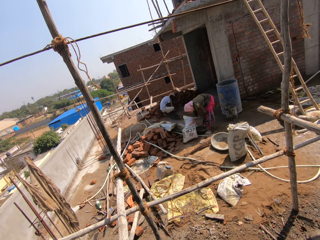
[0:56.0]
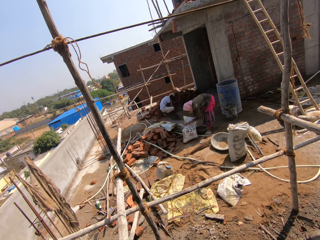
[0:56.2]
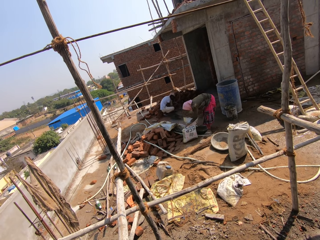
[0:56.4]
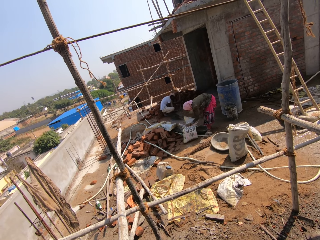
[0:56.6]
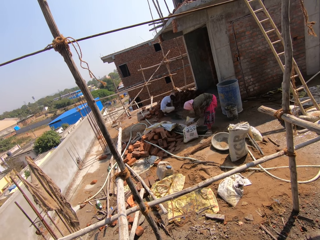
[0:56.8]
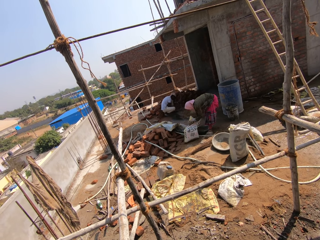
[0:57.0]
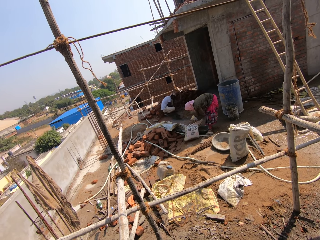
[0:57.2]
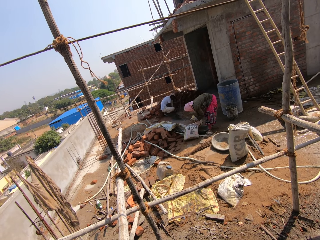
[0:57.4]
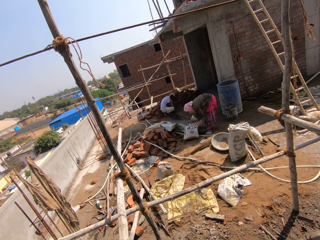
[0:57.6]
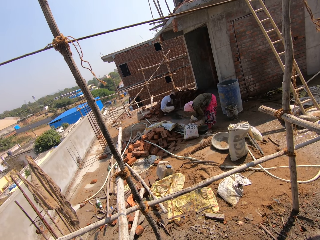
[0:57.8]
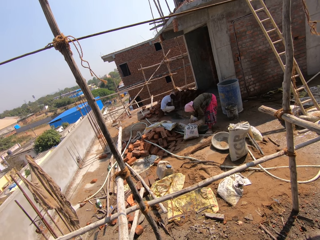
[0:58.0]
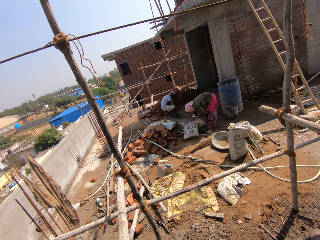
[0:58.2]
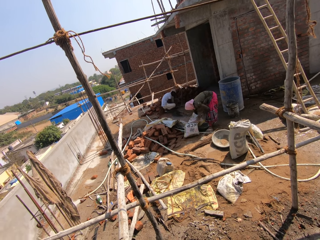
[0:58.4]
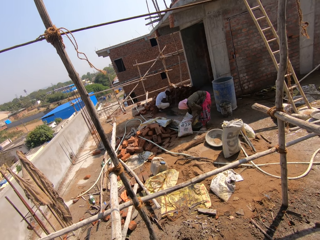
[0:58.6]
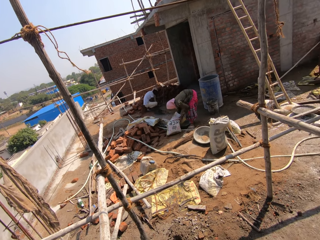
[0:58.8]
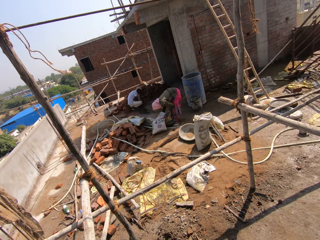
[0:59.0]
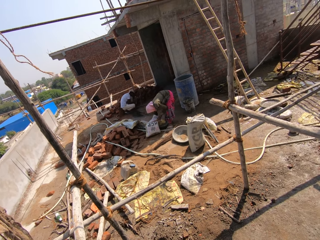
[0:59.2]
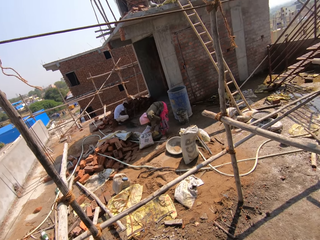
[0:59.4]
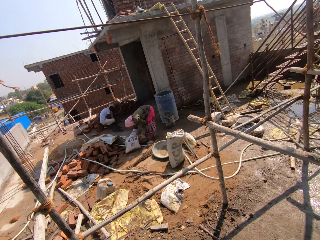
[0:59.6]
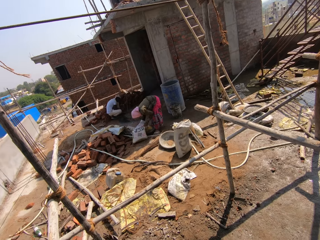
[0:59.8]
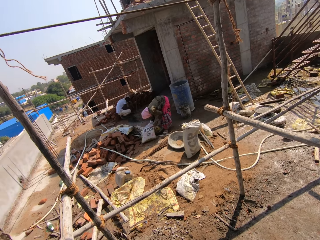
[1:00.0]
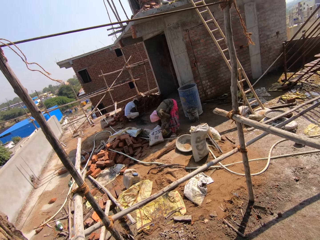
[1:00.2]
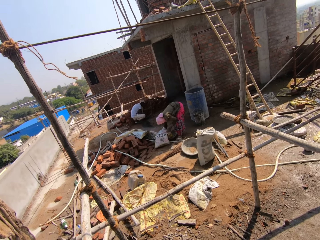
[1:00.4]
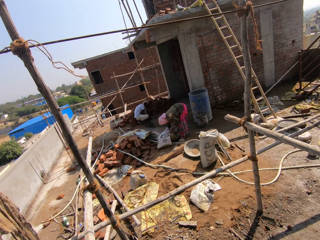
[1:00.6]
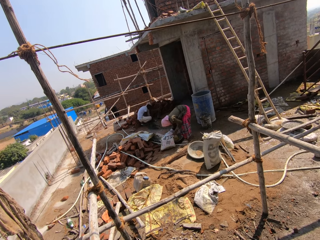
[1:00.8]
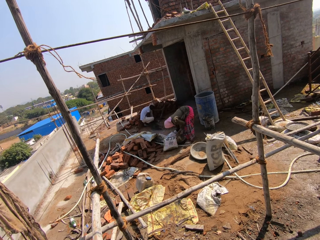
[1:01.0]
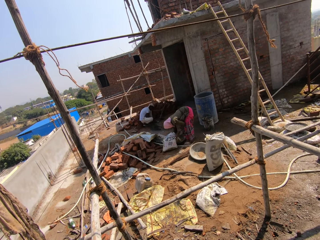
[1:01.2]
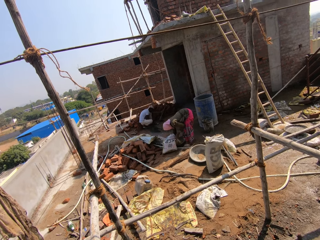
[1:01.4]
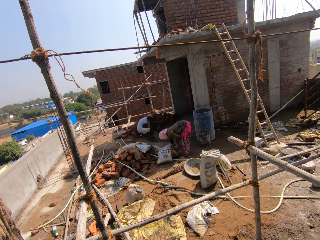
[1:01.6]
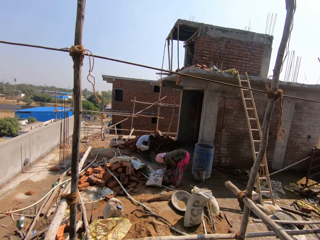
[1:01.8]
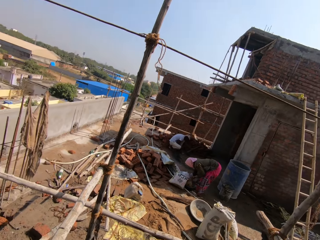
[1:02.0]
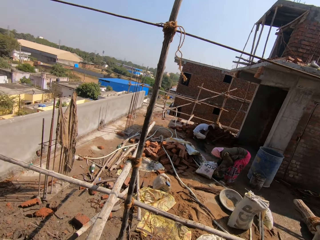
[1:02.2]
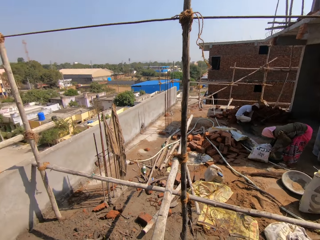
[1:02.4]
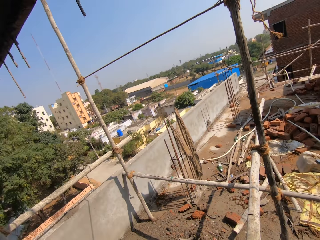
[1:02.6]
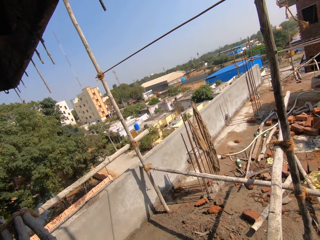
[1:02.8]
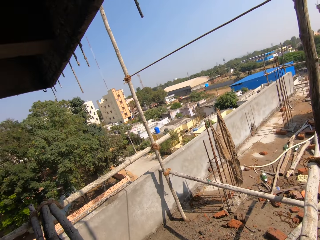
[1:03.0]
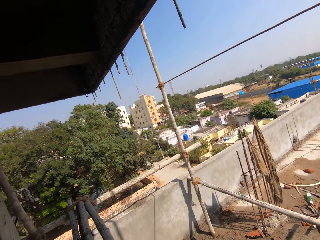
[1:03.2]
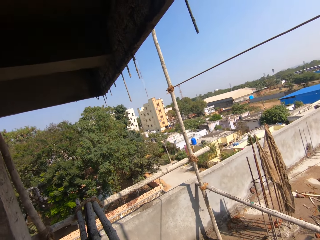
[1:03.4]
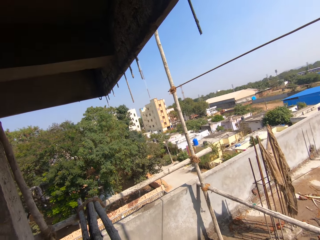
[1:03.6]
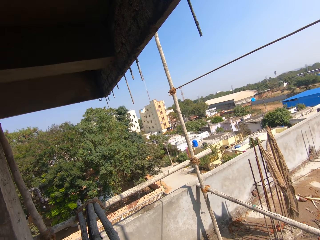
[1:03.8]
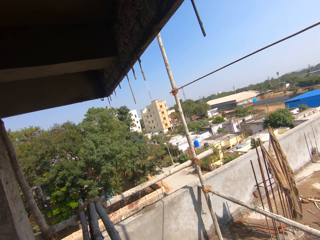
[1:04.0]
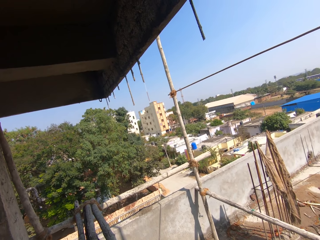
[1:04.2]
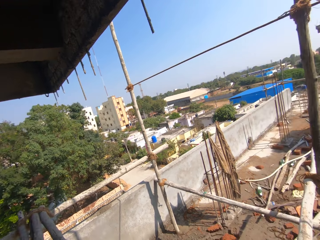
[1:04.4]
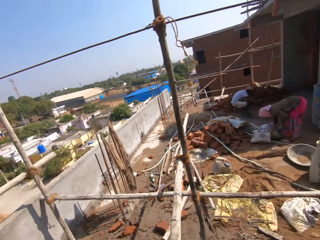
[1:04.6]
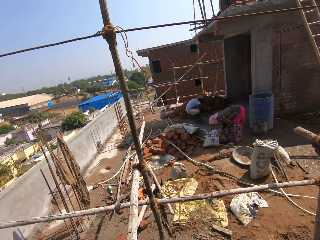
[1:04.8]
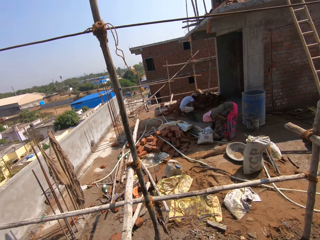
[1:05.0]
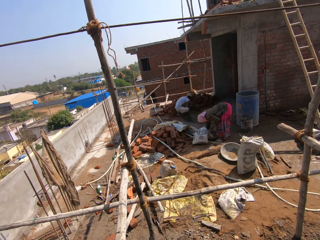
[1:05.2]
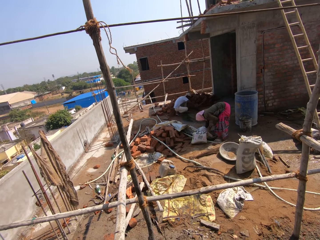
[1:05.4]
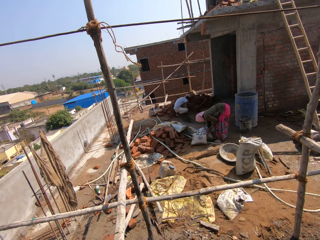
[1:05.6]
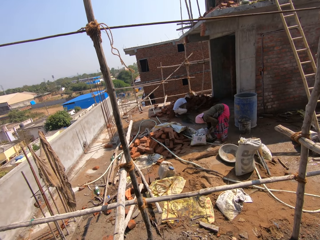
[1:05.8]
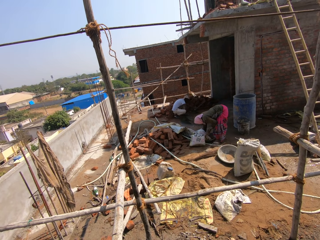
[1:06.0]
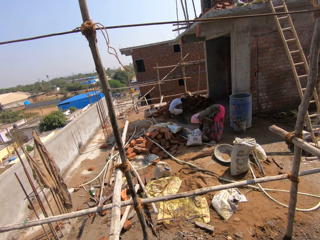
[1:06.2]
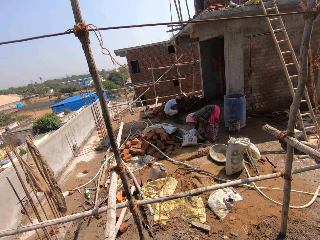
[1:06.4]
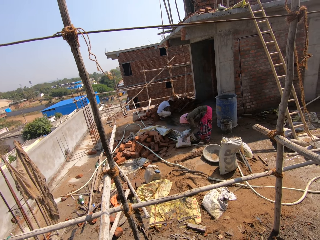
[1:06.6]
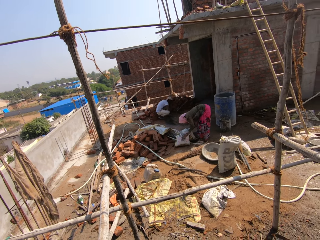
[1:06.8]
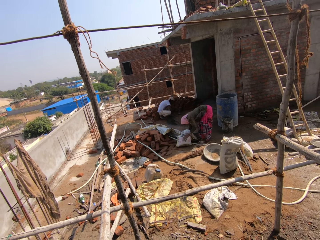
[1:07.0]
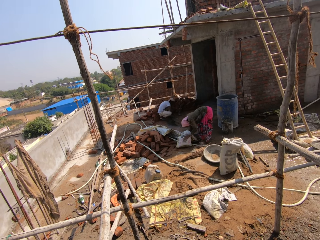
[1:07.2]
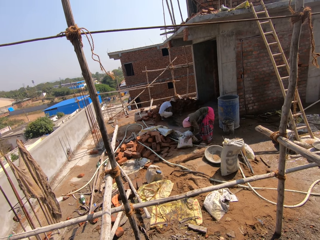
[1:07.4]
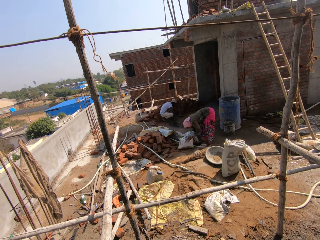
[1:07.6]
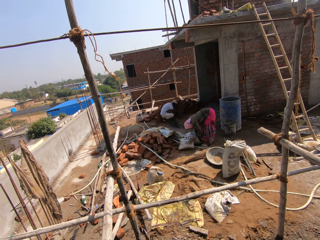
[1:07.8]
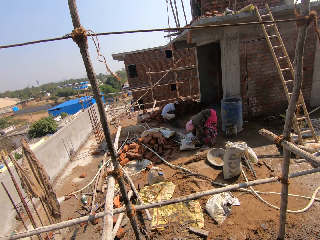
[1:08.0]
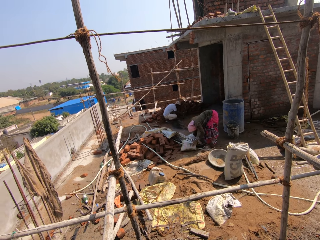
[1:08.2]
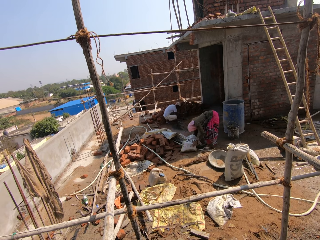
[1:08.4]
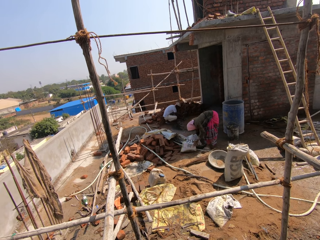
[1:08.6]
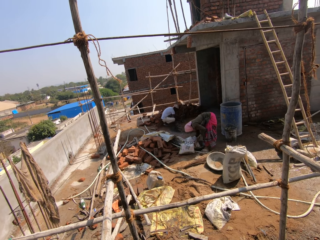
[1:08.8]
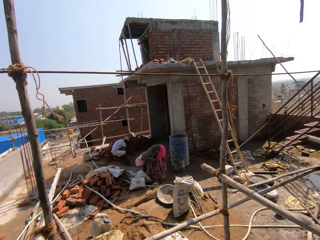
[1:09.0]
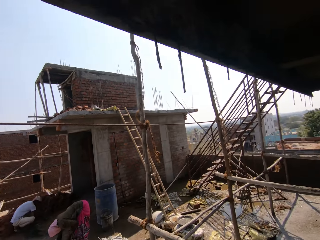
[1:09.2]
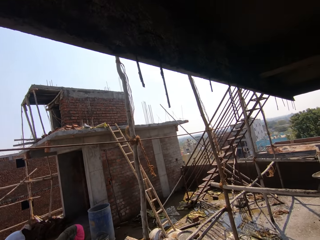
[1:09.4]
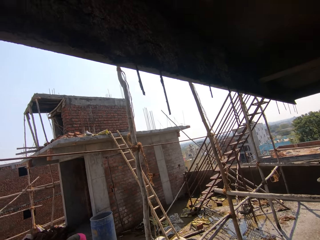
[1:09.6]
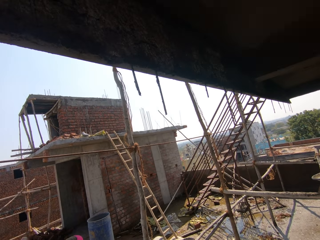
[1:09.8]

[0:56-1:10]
A person moves the hand in the bag of cement. The person pours the cement on the tray. The person moves the hand on the sack.

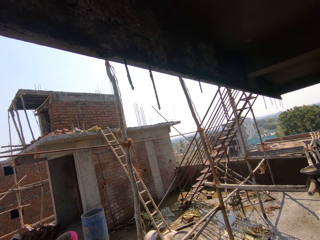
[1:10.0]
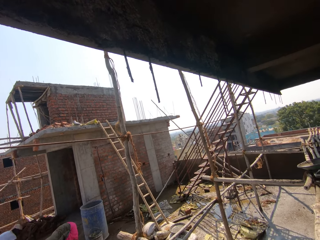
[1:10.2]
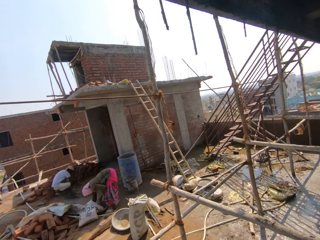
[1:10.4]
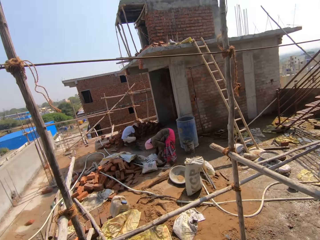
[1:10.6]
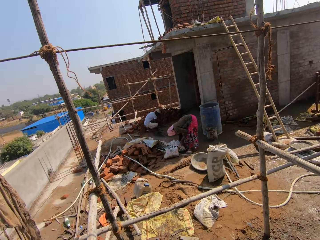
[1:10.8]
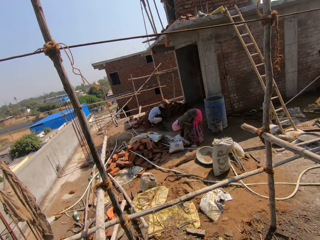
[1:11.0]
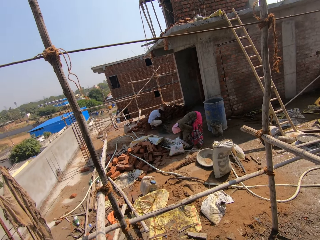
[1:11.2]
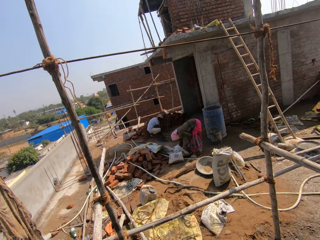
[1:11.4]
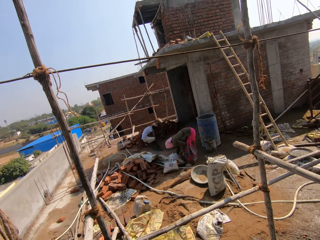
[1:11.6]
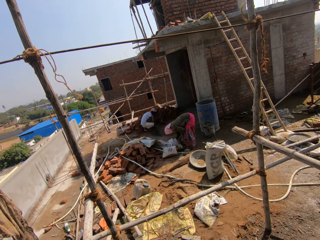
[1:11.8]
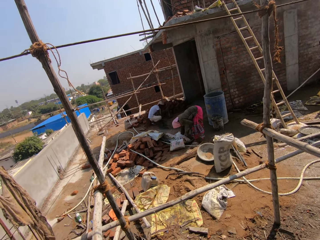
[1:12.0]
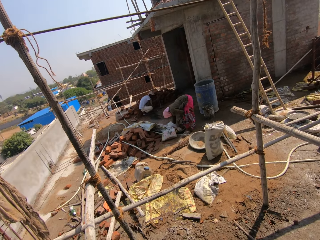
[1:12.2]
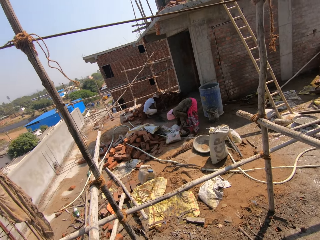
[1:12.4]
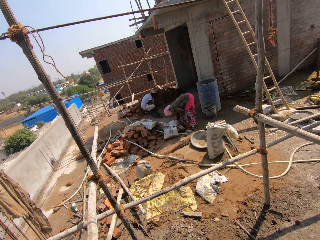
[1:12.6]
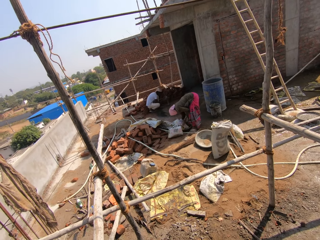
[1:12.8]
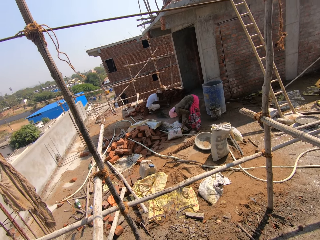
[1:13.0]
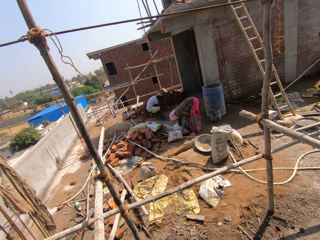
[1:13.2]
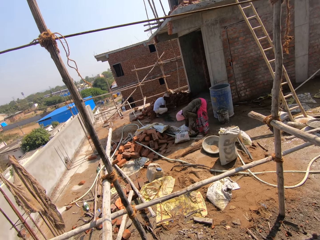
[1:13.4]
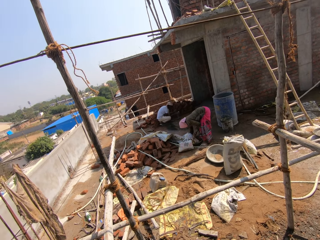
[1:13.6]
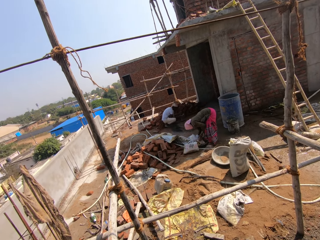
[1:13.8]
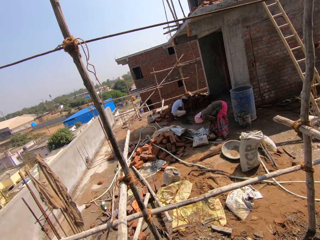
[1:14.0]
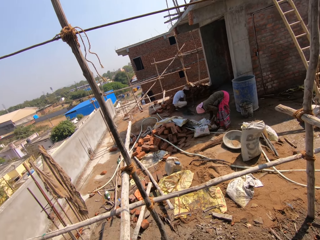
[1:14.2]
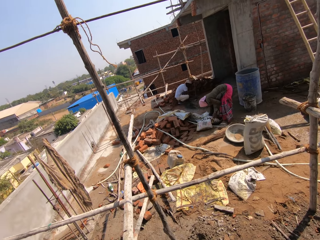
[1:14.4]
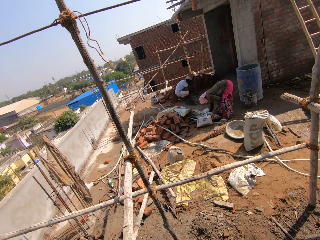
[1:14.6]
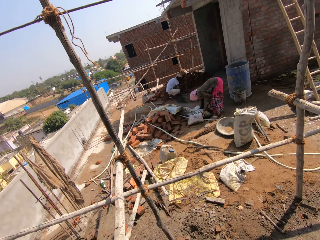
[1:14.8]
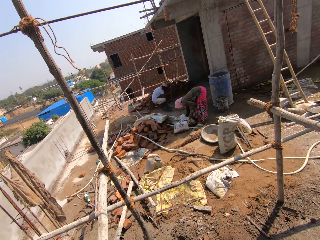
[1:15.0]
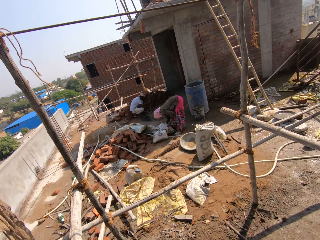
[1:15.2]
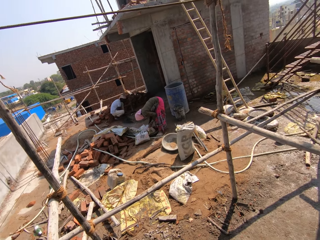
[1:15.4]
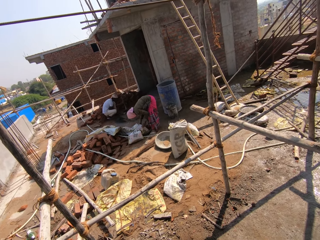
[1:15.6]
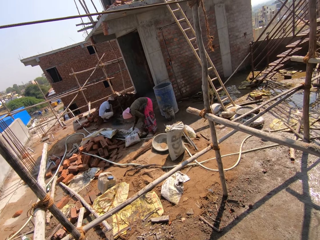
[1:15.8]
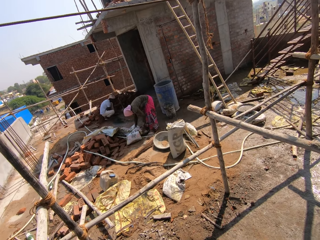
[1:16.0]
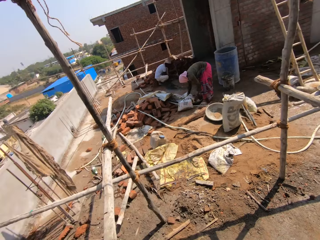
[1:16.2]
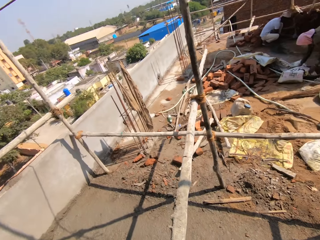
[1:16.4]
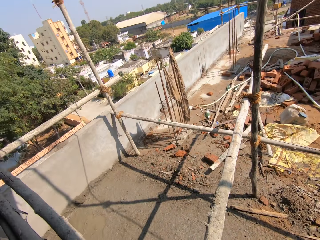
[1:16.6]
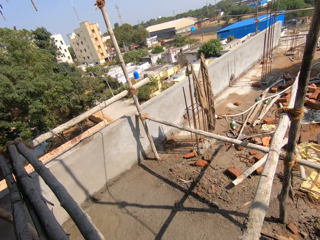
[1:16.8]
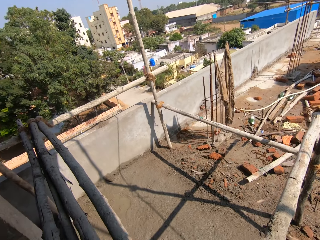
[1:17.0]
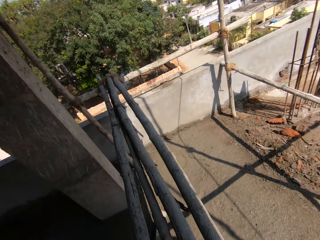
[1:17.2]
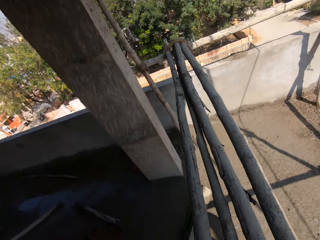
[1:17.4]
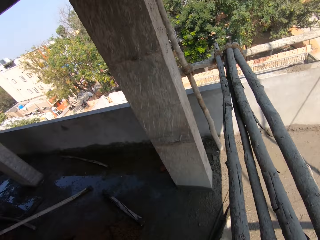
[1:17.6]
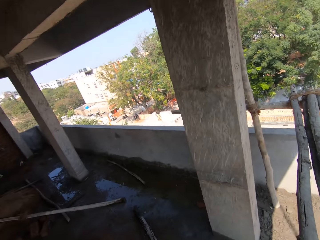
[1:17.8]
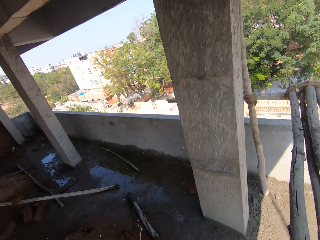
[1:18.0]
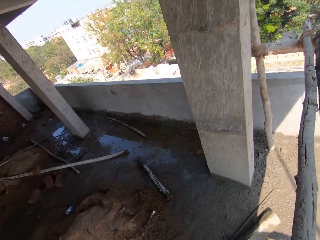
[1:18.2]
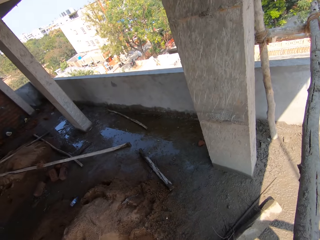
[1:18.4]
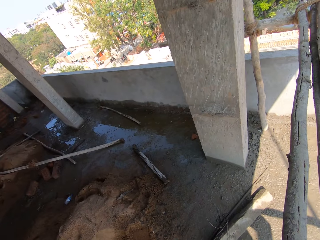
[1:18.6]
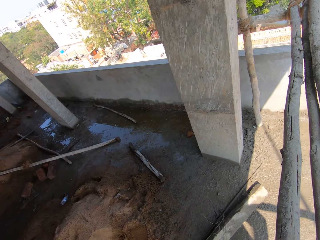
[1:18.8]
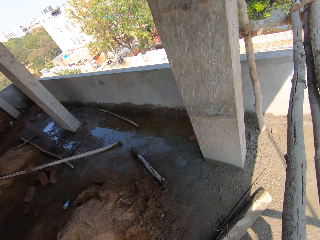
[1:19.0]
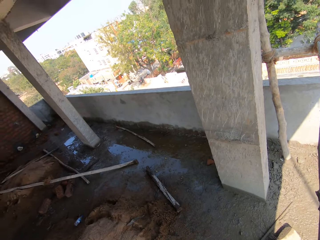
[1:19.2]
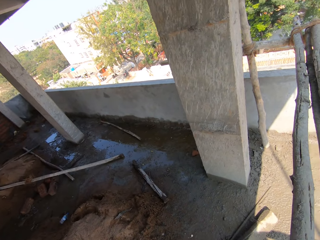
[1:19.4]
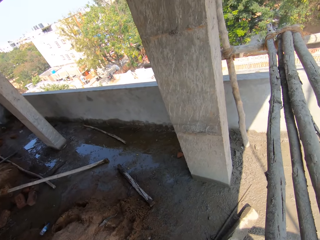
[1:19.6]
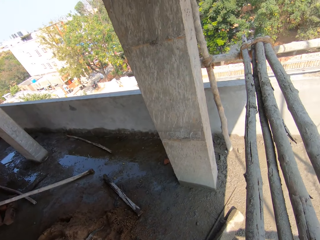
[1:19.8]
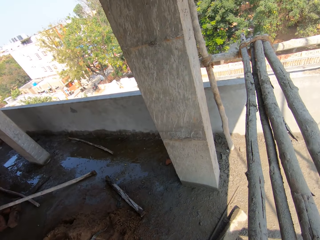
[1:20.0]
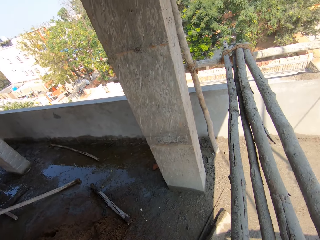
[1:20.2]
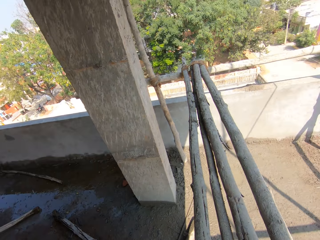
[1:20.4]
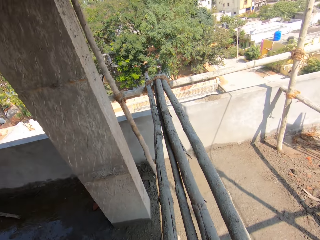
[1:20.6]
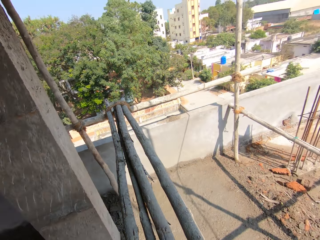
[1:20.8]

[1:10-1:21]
The camera wearer coughs. They stare at the building area.
